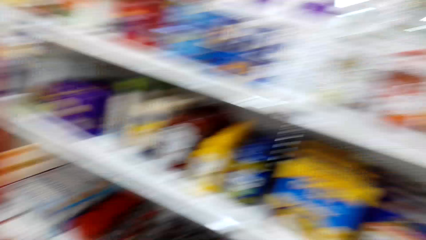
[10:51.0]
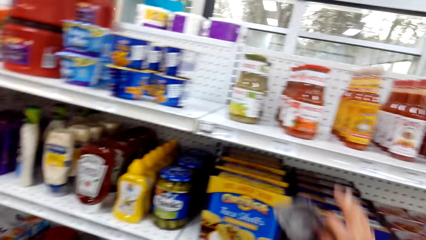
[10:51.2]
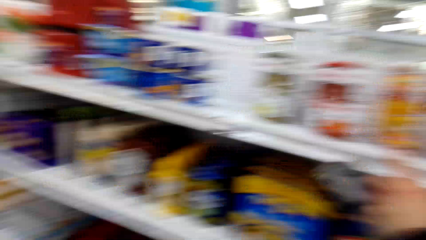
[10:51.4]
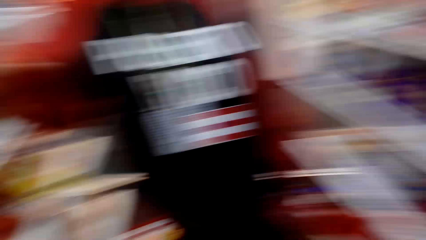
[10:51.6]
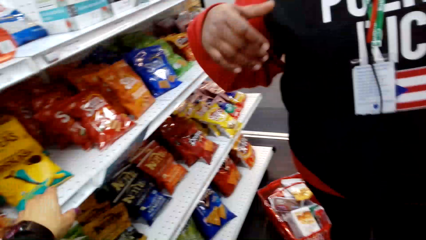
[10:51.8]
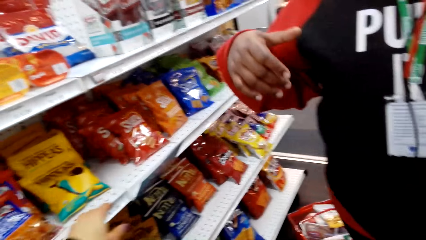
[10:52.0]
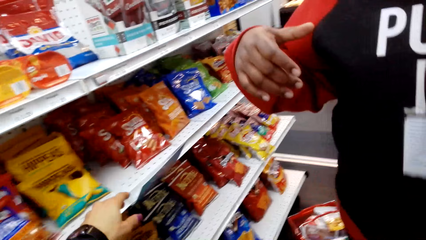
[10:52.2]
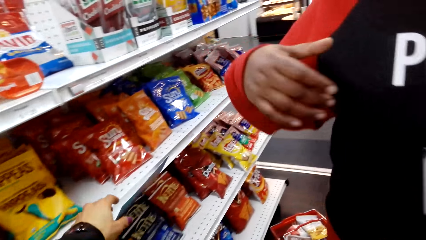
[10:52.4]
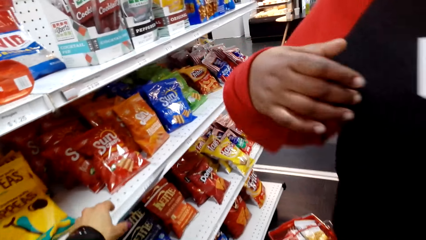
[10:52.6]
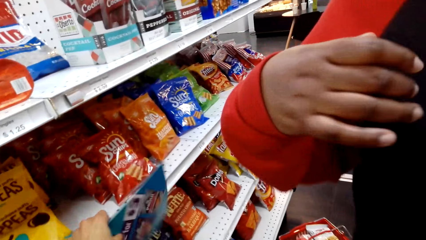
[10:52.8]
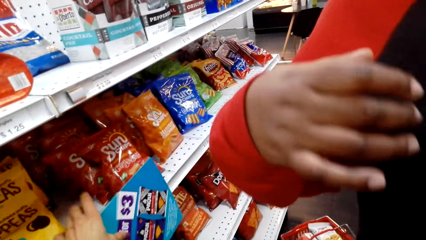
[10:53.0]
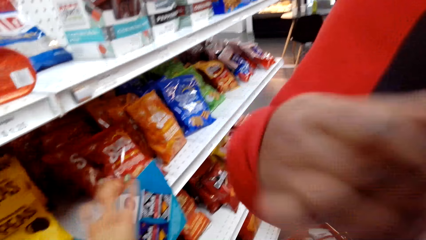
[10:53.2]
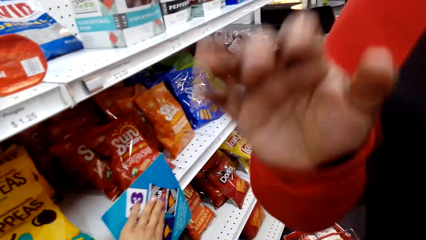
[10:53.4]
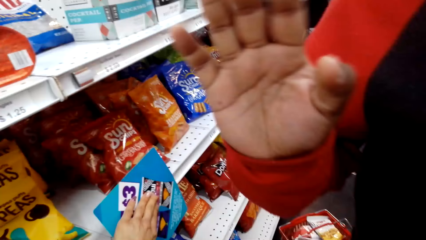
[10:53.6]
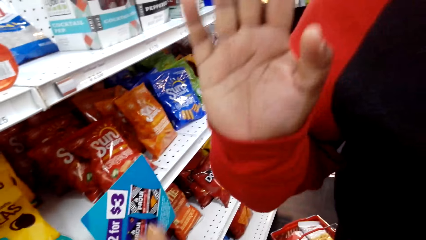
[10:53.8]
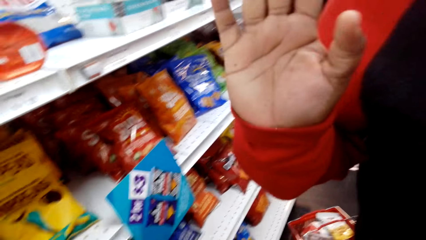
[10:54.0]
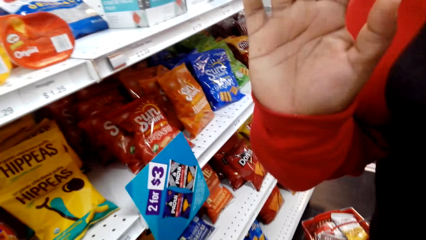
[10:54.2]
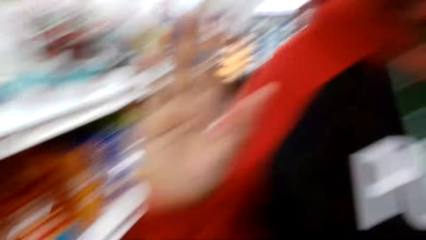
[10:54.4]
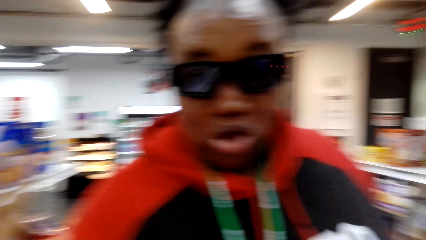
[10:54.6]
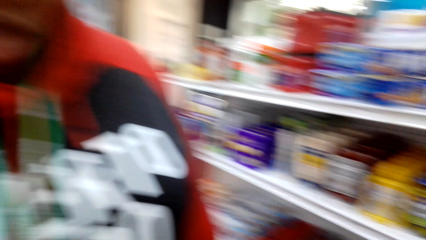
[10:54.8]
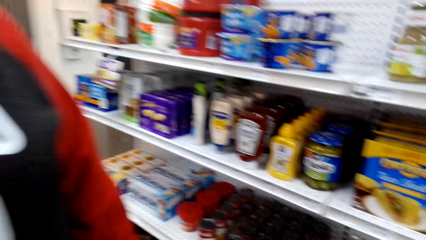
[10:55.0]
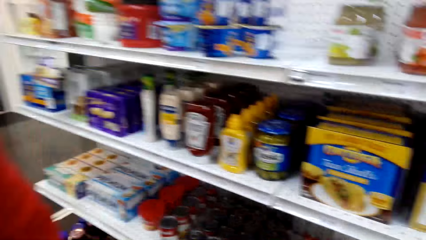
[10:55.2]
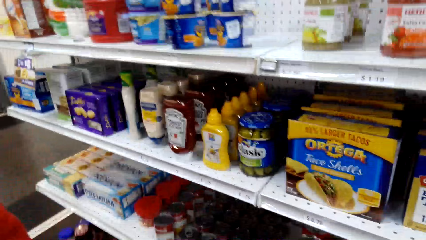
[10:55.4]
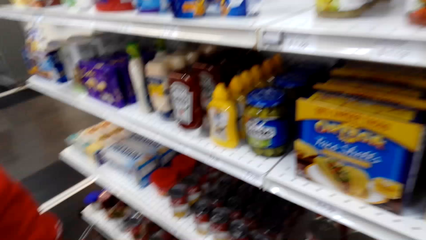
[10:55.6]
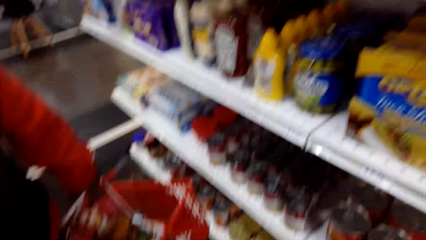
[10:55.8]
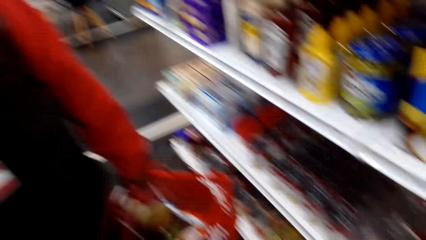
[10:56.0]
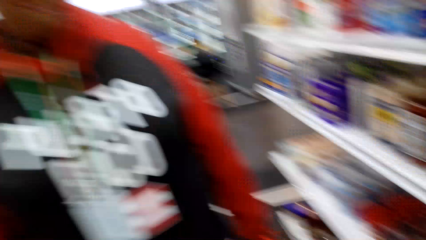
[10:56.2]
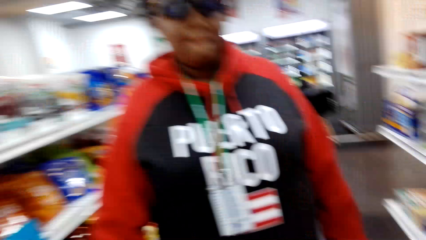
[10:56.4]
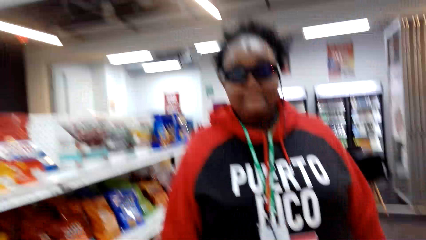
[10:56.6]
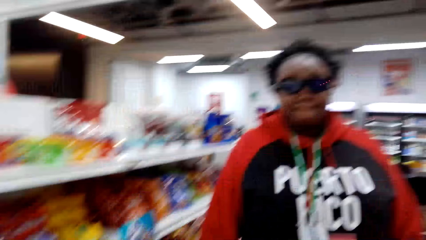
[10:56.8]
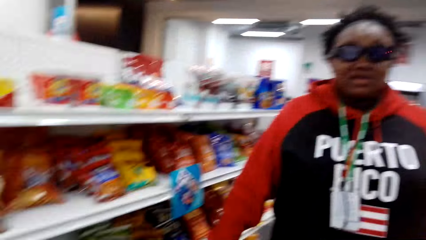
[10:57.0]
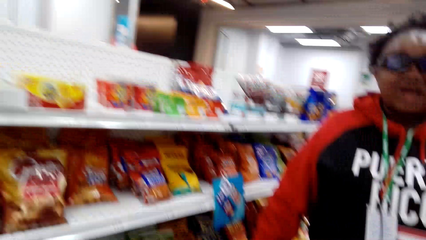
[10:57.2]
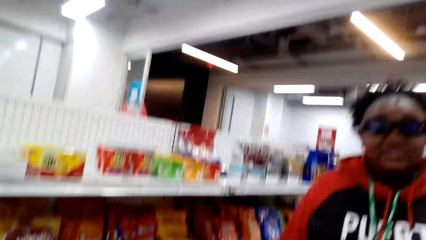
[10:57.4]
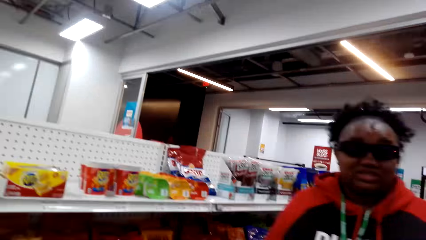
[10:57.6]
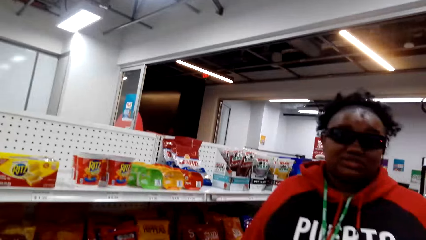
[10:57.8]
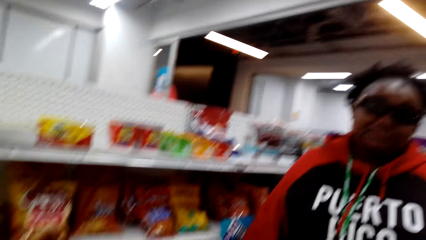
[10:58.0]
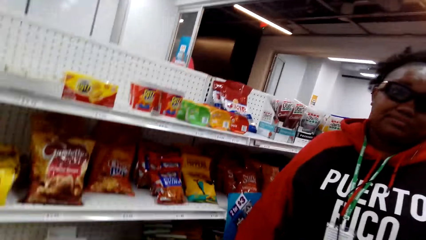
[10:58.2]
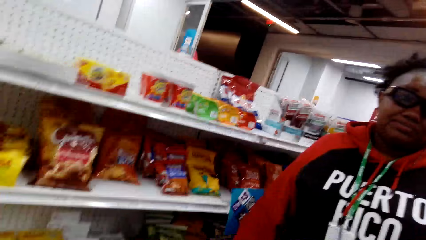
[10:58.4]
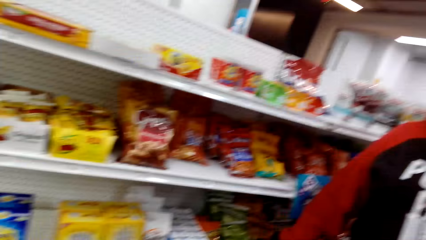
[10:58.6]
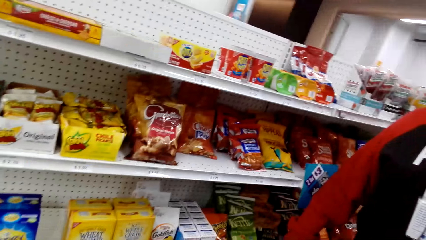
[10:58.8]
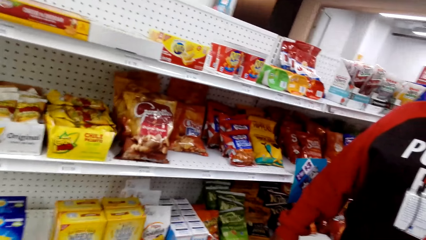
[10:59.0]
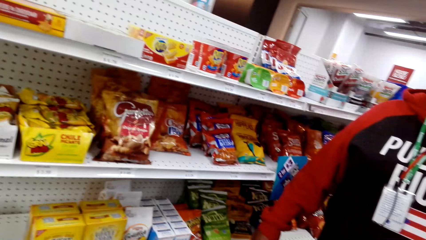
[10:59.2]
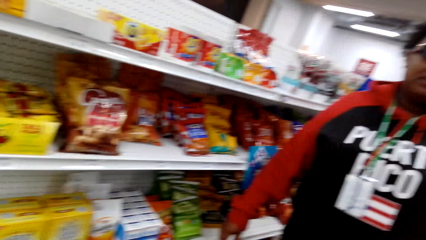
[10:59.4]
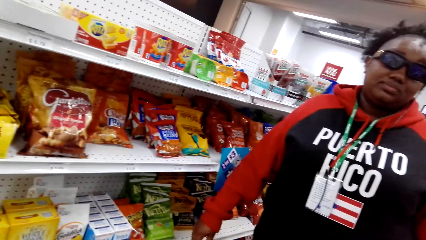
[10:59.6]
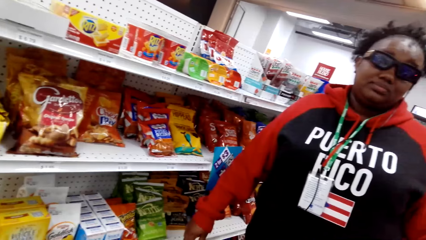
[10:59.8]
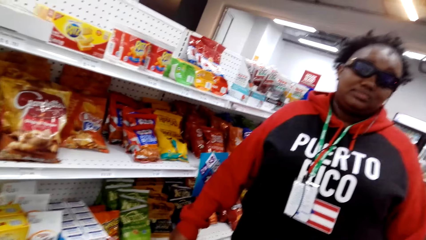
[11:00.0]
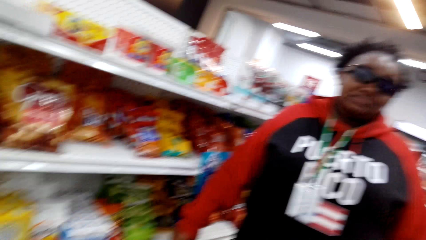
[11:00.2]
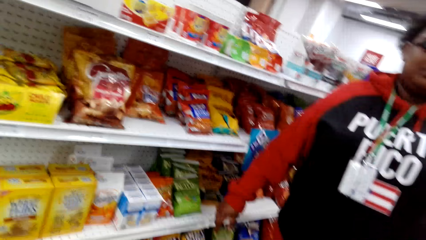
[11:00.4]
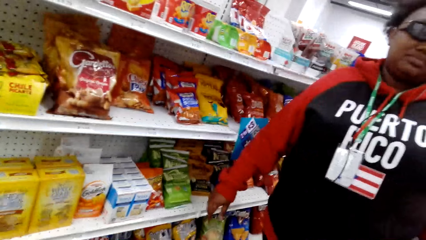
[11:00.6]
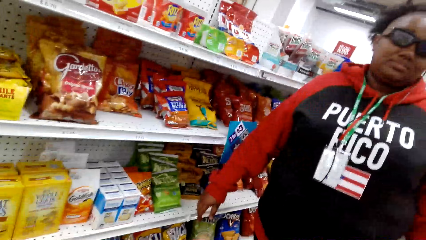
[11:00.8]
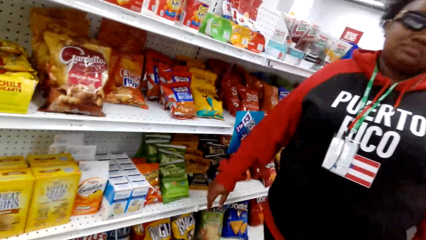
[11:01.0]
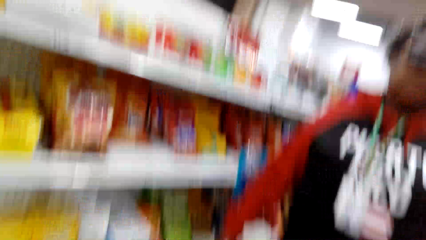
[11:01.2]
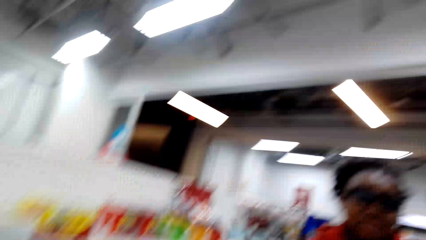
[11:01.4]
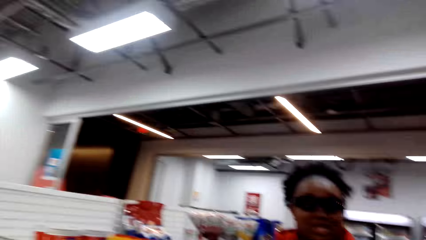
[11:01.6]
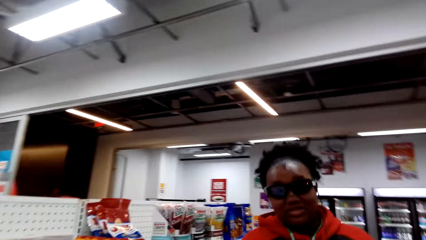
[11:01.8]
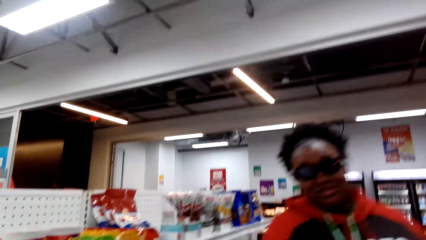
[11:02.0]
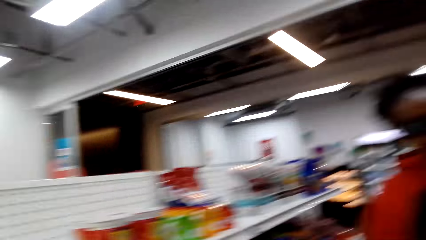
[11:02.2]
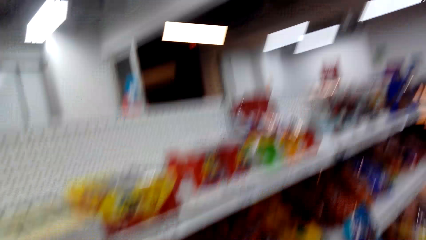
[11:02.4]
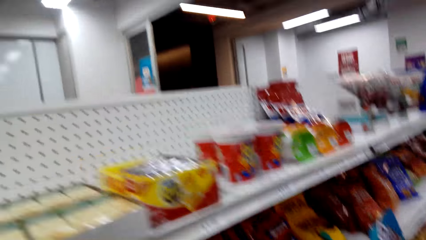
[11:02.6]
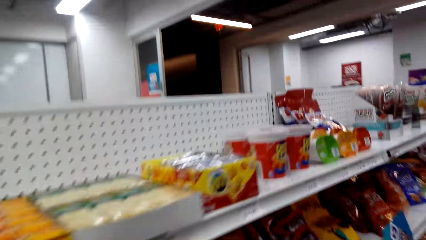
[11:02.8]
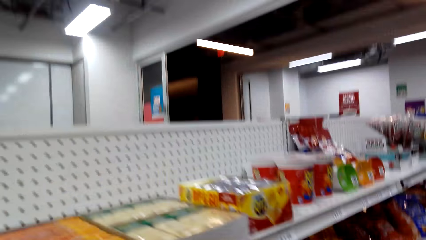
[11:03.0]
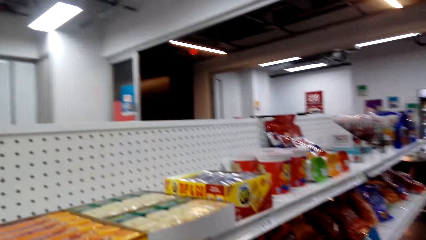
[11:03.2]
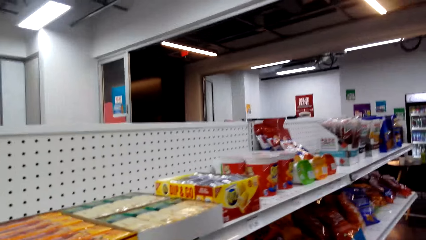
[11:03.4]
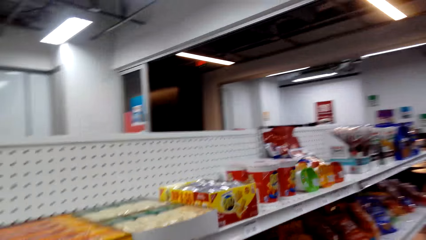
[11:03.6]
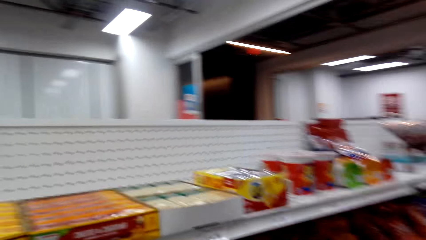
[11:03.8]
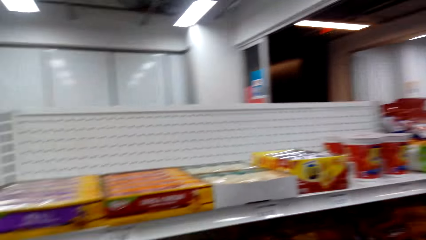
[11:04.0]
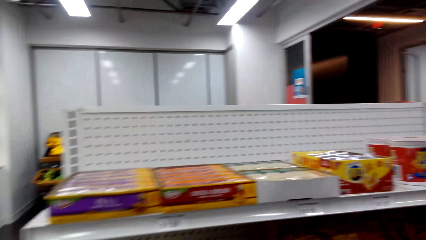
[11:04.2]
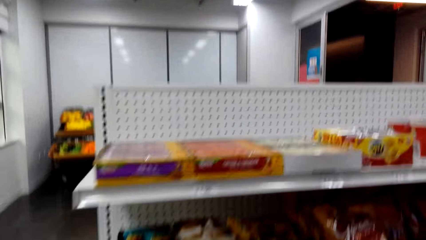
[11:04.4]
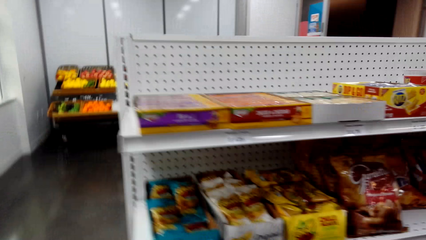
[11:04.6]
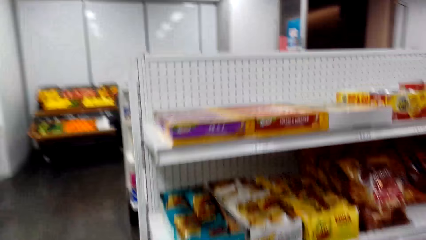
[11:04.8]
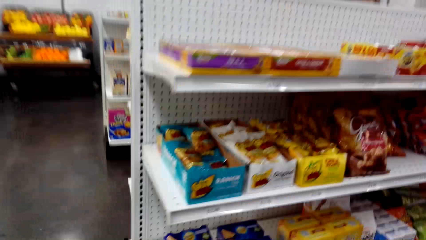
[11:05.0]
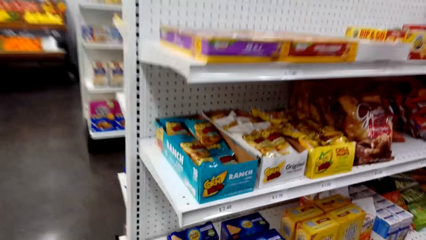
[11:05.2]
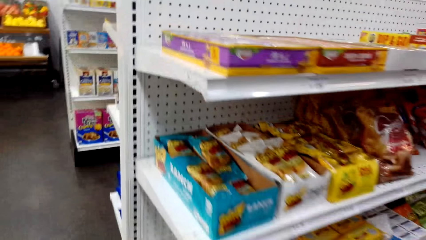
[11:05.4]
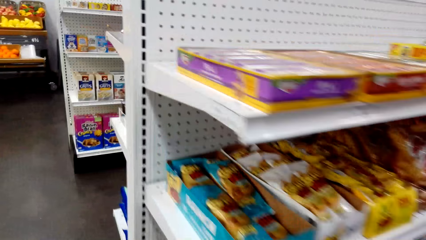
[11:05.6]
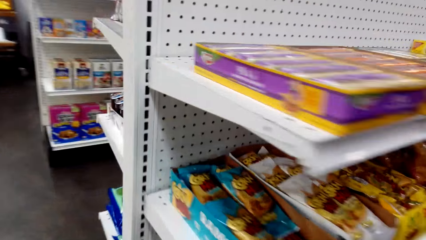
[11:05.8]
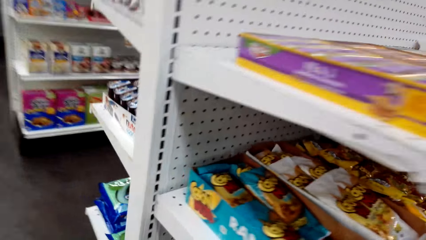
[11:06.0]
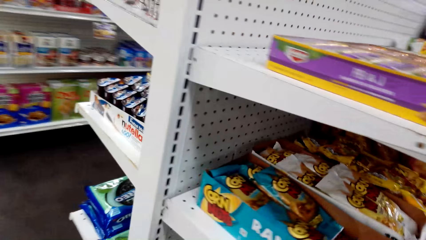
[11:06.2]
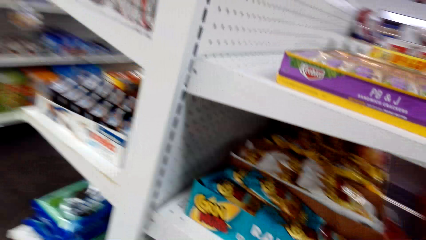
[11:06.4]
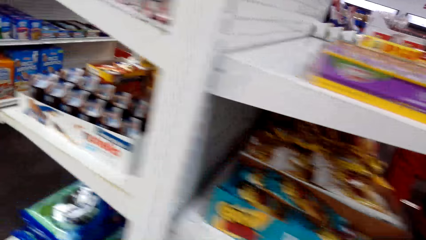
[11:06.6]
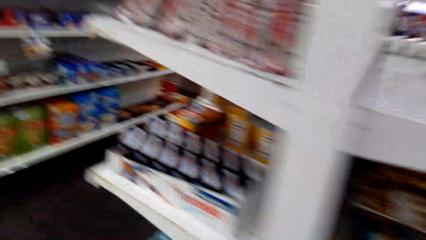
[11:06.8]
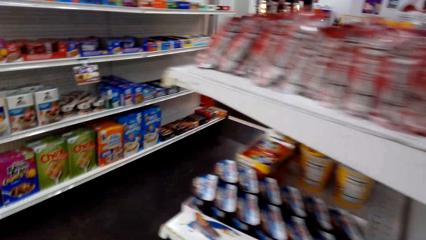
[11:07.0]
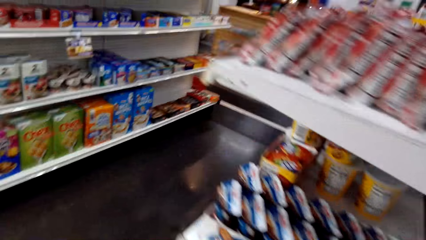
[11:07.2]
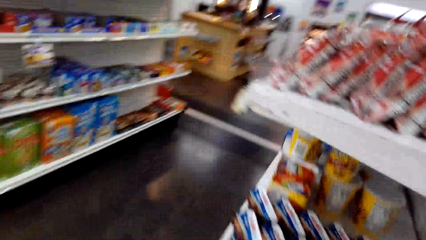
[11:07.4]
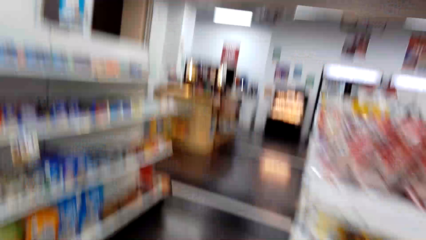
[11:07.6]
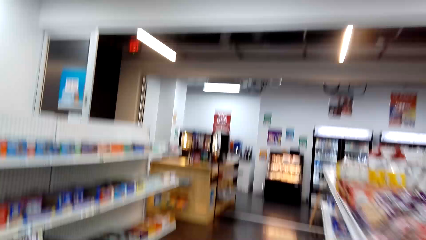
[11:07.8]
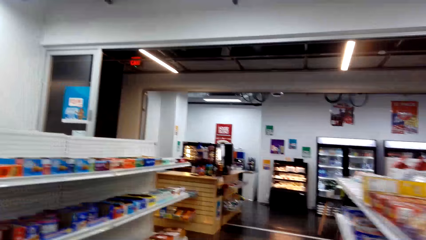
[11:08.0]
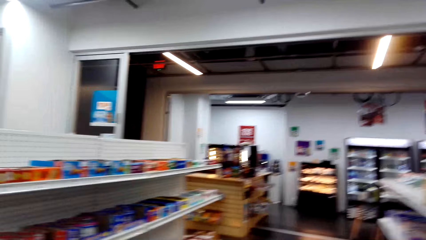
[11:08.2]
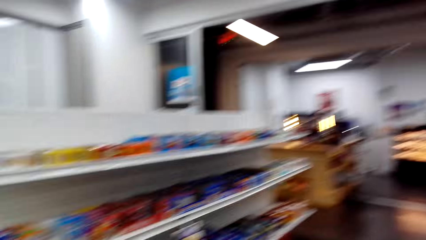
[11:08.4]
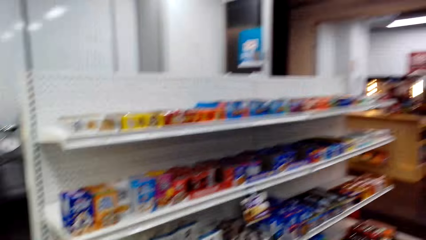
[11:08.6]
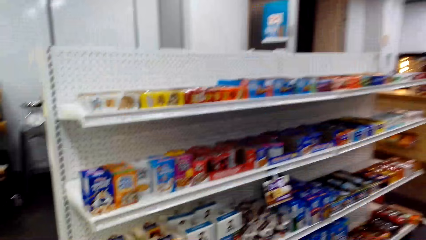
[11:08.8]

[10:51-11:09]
The camera wearer holds something. A woman talks to the camera wearer. The camera wearer looks around. They look at the woman. They walk to the other side.
